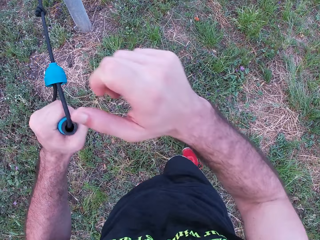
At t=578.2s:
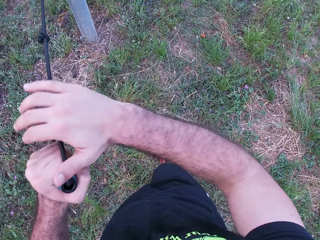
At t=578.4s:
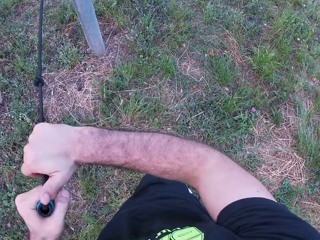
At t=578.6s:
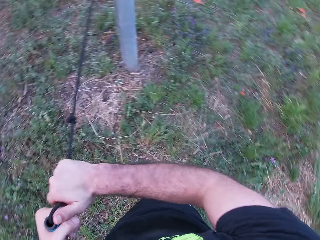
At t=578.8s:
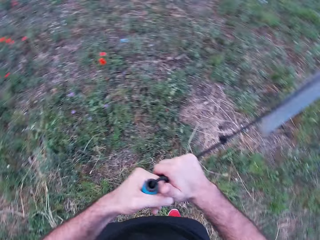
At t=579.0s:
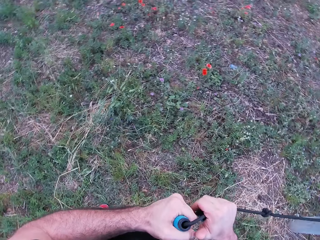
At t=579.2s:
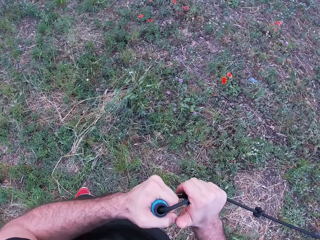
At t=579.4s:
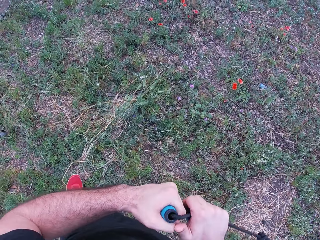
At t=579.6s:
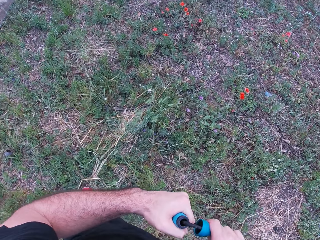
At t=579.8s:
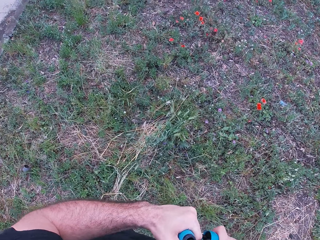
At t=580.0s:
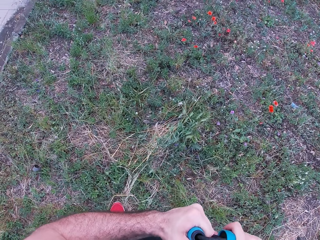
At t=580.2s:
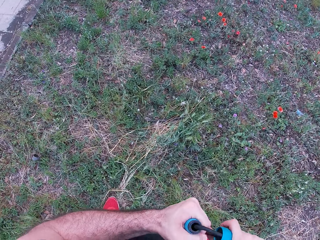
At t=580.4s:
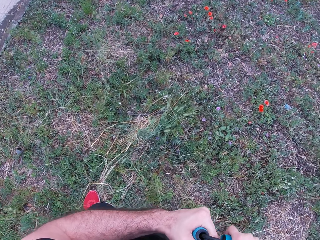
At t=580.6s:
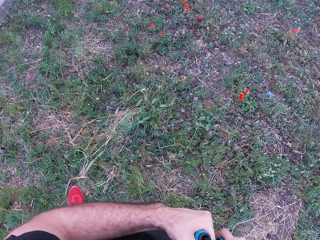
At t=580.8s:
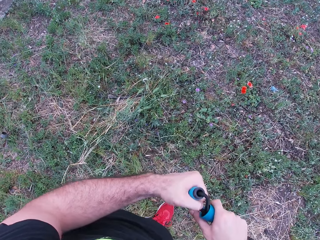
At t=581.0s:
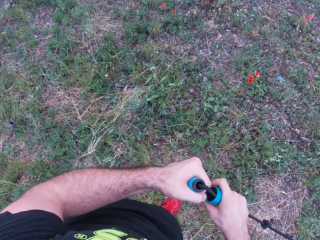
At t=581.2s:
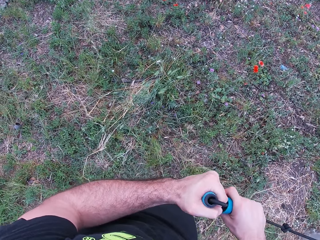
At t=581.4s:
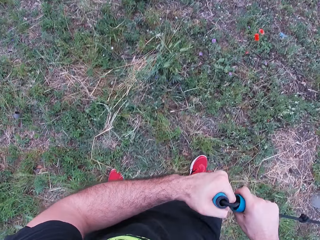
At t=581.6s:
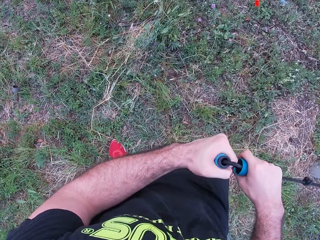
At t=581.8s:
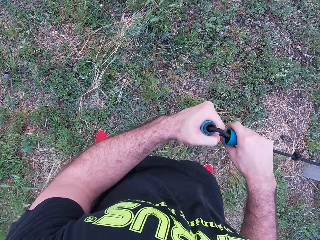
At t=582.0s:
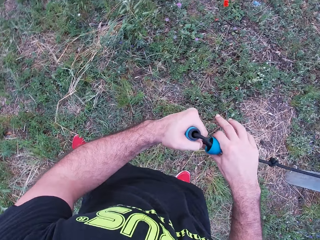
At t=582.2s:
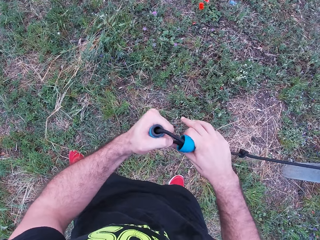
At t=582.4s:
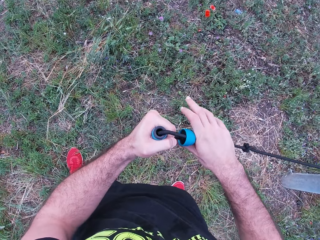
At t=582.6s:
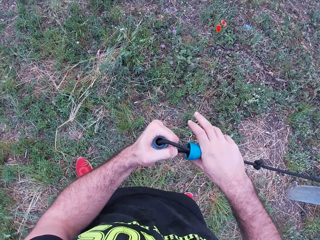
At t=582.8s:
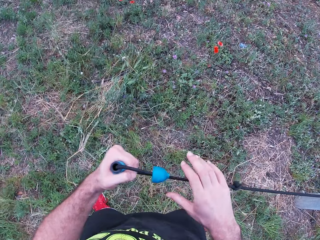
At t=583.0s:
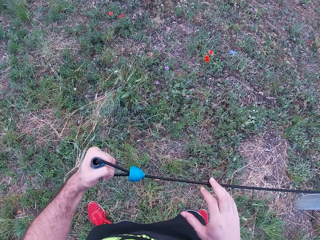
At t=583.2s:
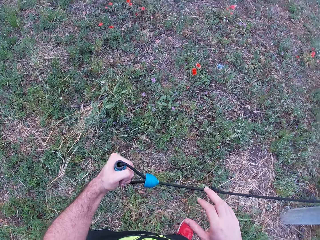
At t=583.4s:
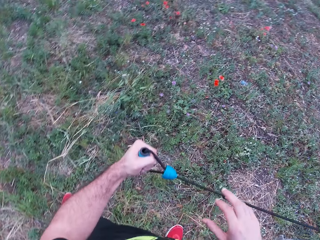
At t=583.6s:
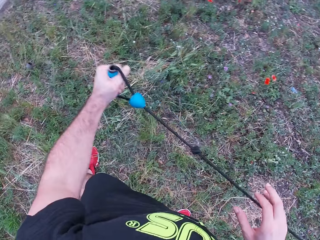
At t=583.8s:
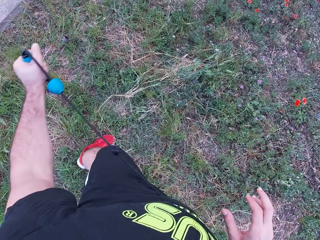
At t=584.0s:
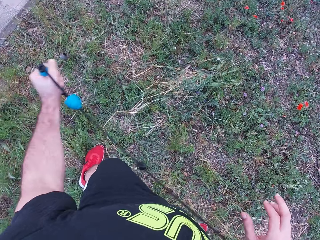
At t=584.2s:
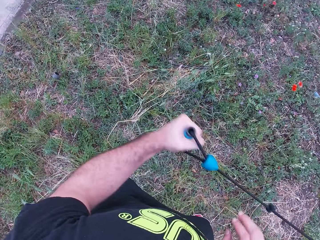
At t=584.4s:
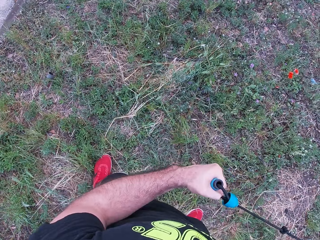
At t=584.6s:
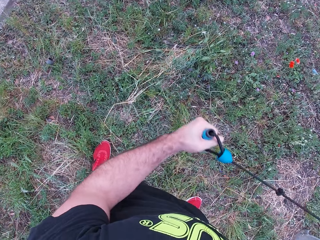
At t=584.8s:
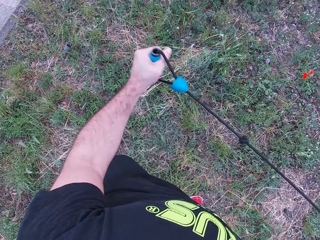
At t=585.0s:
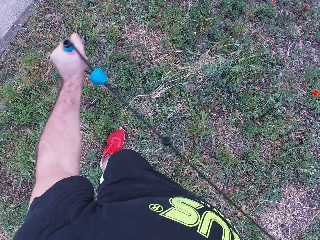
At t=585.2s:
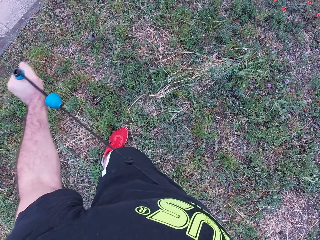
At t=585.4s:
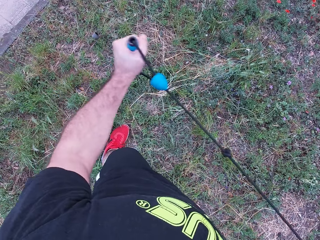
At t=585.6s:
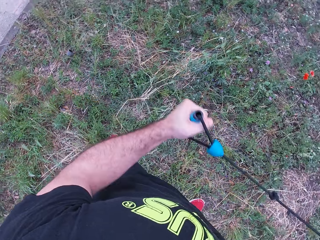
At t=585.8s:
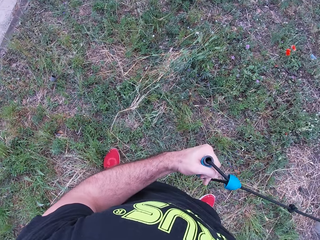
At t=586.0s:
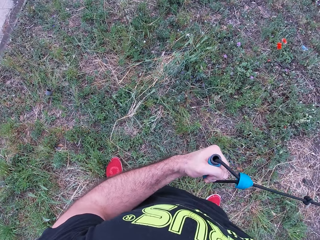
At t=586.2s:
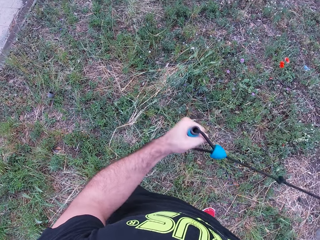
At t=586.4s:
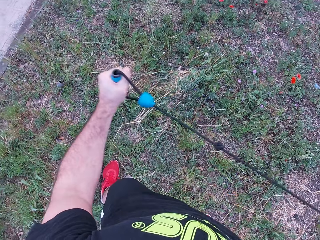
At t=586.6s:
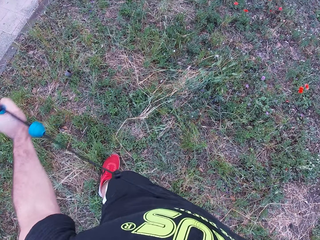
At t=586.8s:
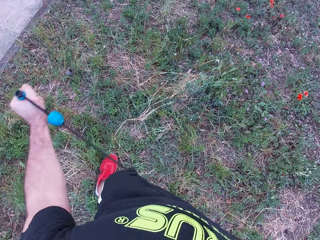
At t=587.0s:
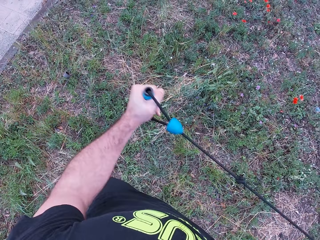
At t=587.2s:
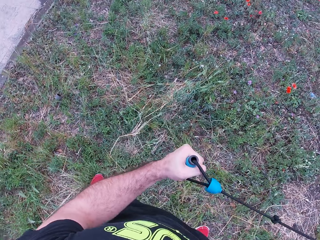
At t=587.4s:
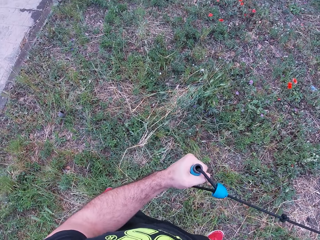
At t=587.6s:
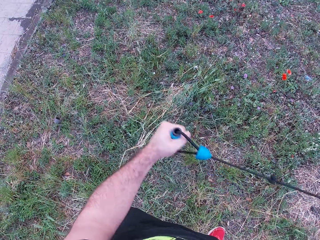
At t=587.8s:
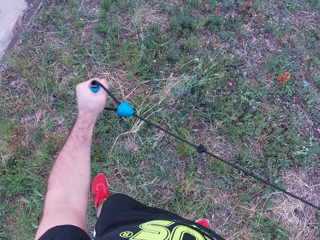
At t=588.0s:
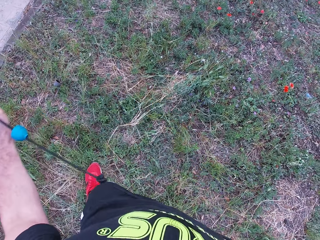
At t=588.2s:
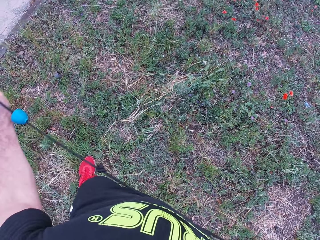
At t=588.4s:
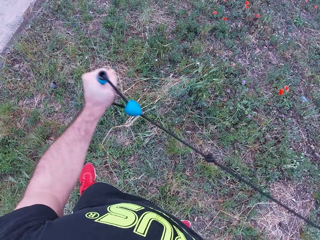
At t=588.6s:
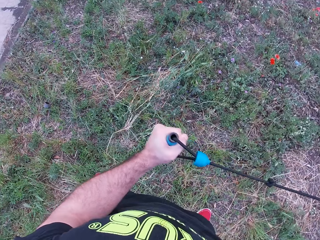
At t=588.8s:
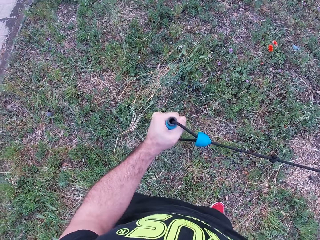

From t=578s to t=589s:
The camera wearer drops the right hand. He pulls a rope with the left hand. He holds on the rope with both his hands. He lets go of the rope with his right hand. He pulls the rope backwards with his left hand. He releases the rope forwards.

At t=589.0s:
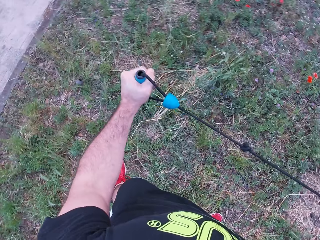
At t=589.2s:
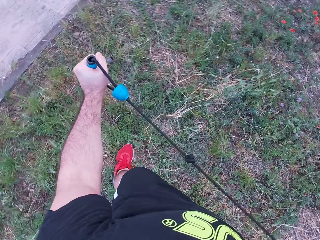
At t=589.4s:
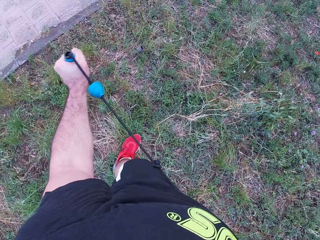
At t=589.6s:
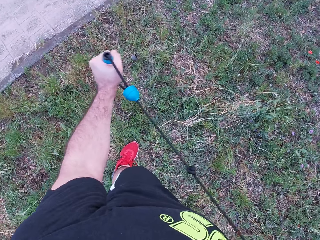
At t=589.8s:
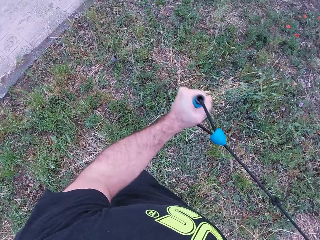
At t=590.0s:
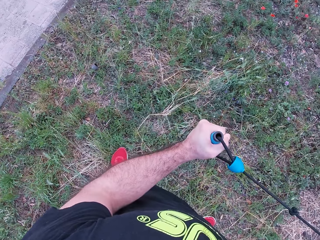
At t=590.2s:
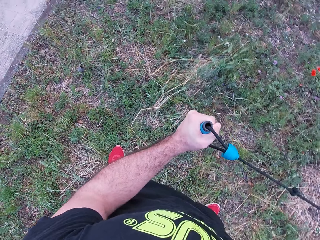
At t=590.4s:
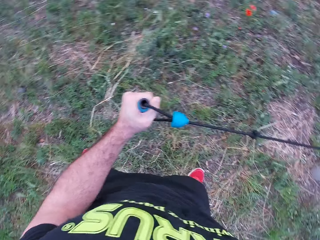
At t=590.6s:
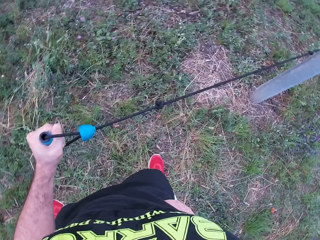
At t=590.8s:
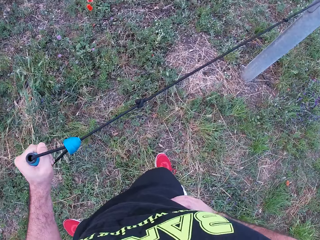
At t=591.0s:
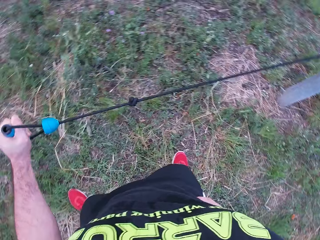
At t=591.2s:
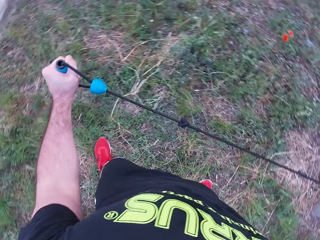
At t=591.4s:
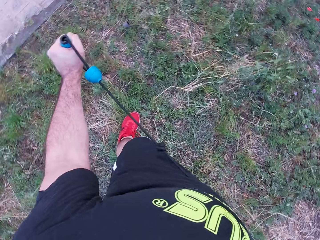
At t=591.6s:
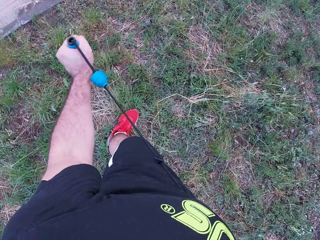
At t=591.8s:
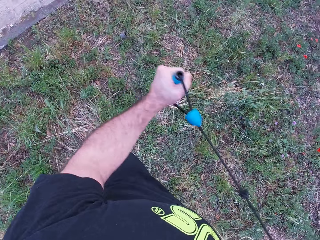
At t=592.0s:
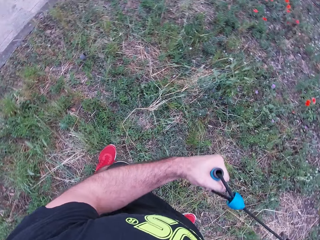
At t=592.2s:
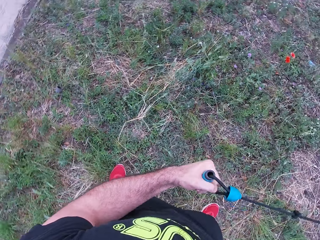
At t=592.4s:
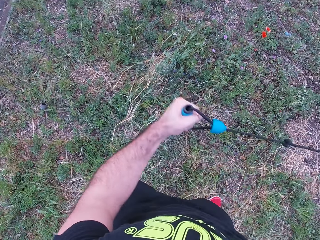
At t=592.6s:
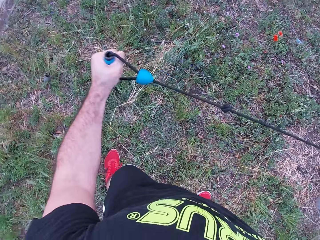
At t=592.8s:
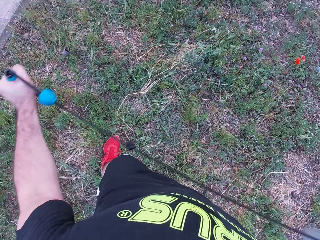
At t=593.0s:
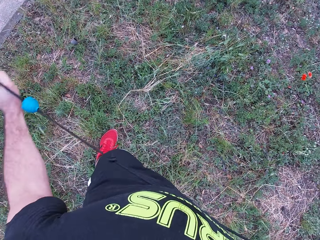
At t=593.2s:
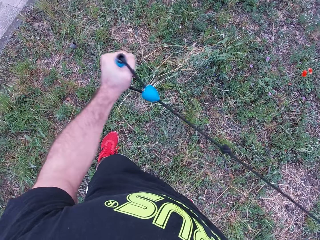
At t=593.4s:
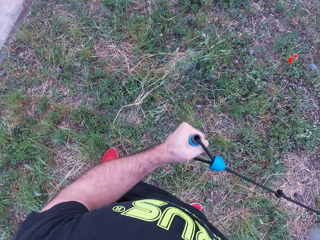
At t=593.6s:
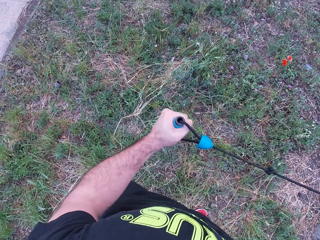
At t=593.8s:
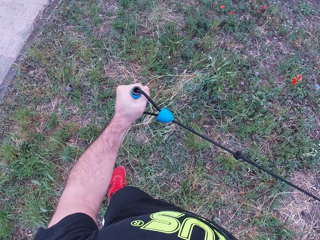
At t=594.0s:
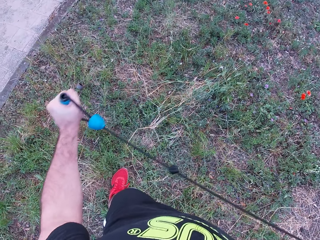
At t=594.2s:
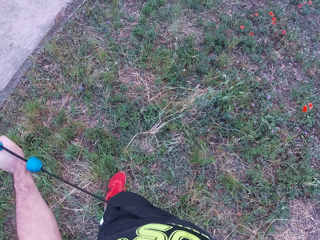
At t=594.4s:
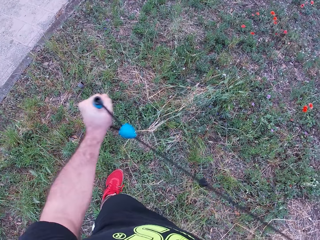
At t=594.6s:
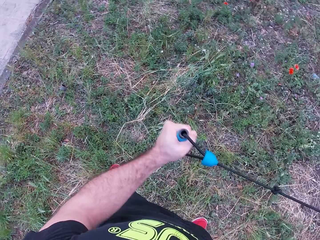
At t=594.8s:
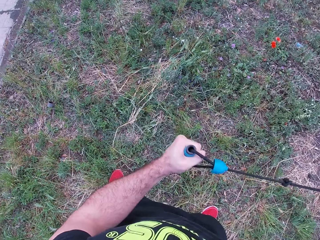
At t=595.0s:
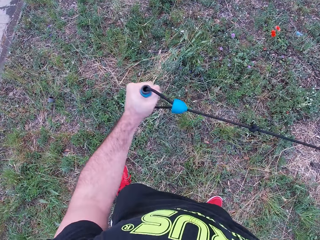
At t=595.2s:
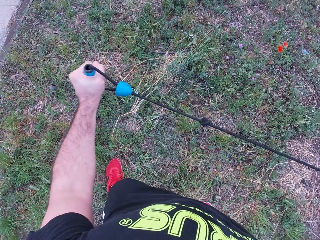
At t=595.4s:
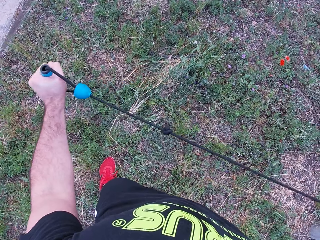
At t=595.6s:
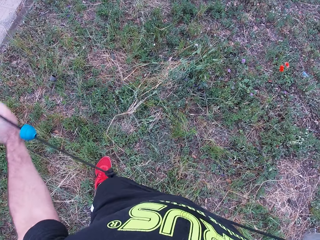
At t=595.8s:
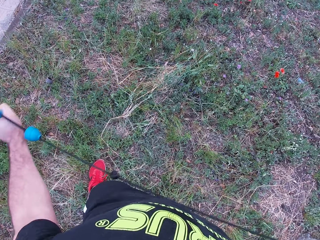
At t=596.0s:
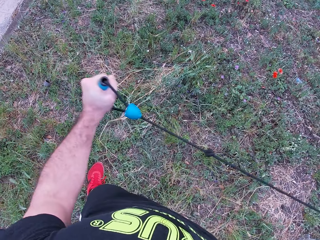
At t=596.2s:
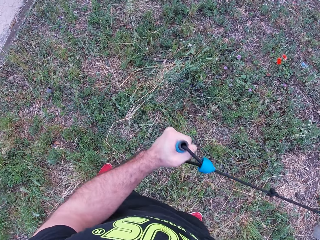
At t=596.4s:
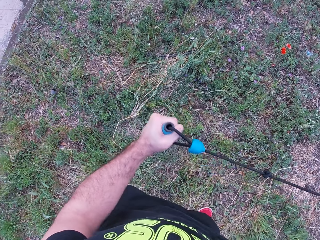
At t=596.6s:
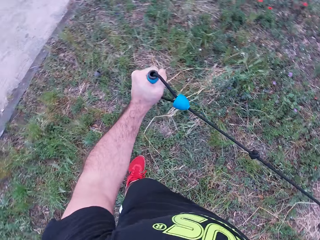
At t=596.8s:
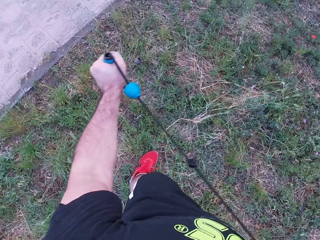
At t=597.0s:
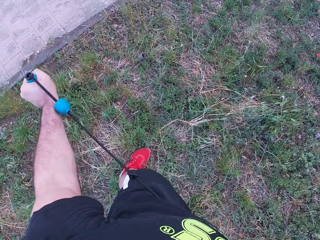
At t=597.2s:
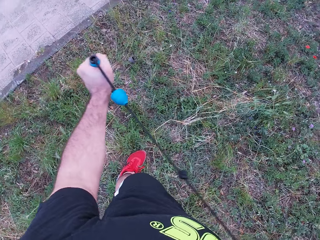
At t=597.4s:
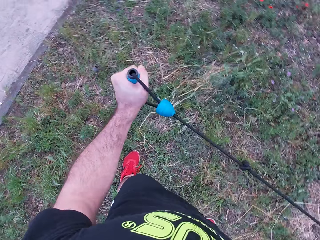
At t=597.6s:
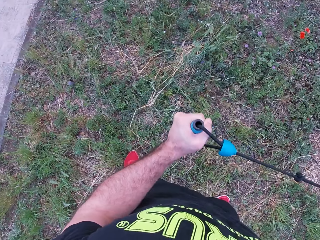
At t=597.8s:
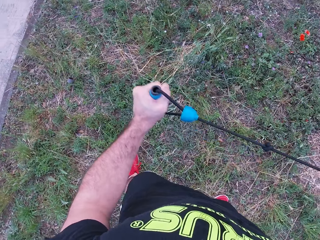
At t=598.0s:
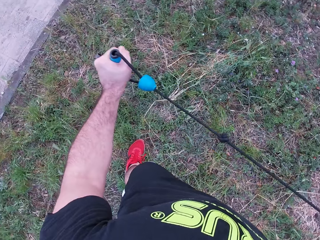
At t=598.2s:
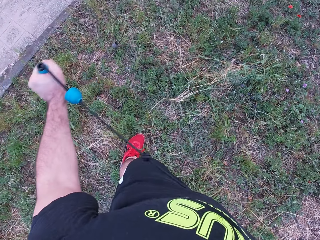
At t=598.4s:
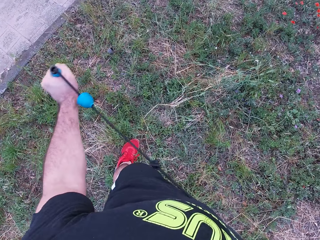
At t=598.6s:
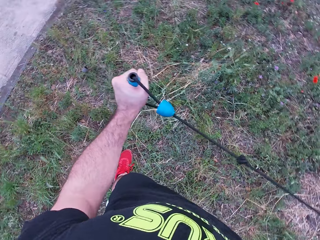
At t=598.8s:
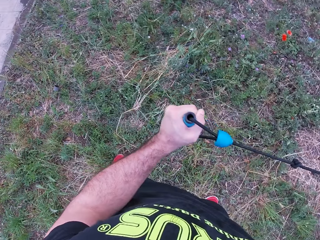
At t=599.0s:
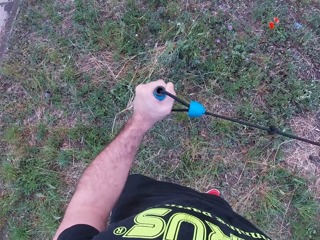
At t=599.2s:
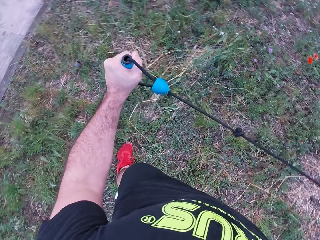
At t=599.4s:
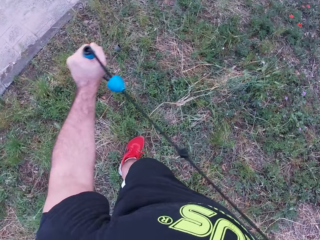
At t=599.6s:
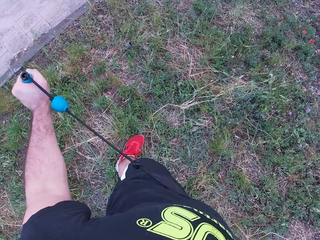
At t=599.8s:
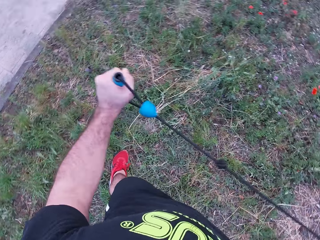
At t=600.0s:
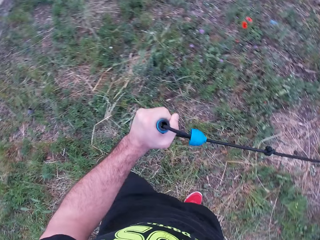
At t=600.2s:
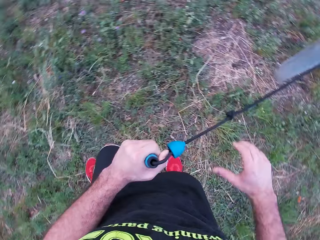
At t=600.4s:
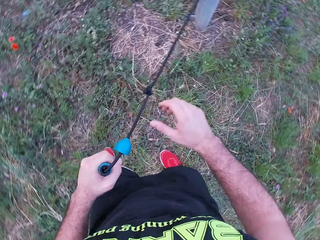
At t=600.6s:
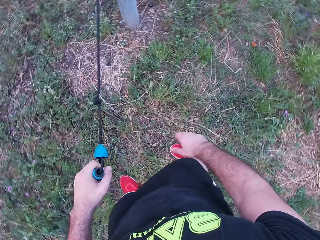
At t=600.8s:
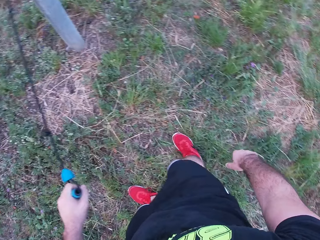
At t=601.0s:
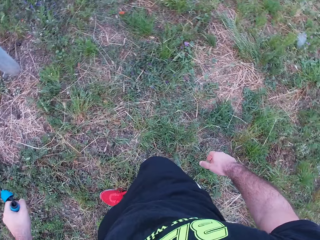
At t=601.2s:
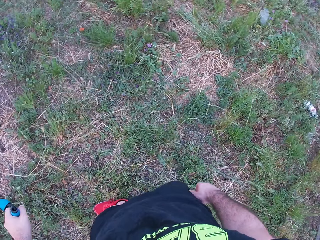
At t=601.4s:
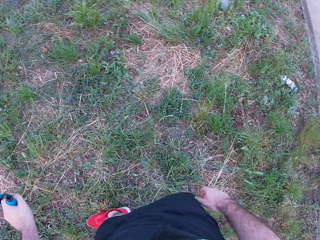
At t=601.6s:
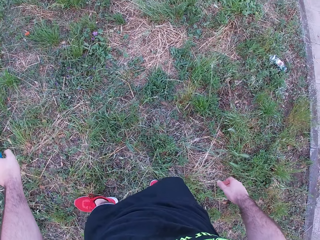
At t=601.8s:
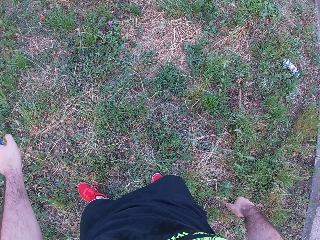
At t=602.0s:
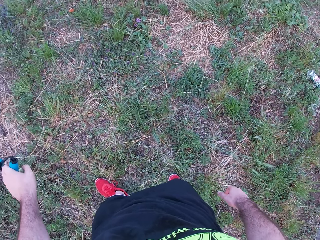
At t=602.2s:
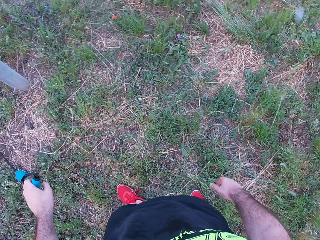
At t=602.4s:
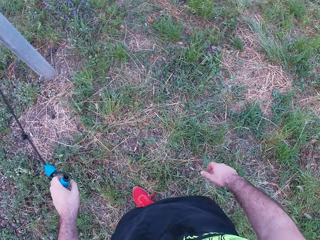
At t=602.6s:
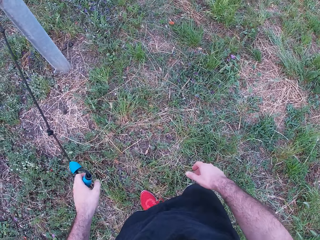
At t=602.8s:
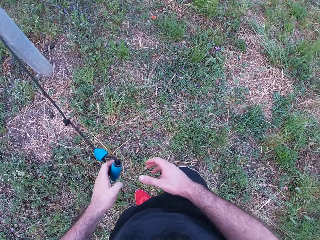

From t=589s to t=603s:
The camera wearer looks at the rope. They pull the rope with the left hand. They look around.
